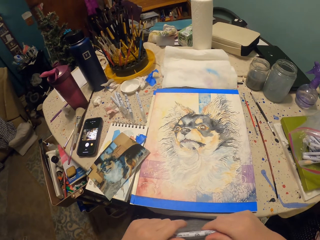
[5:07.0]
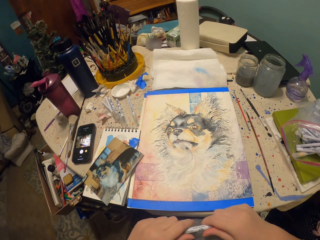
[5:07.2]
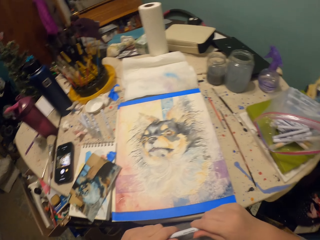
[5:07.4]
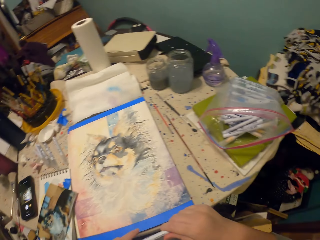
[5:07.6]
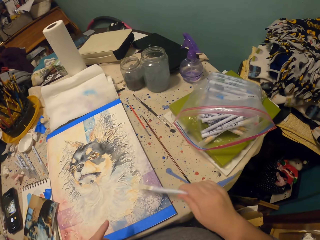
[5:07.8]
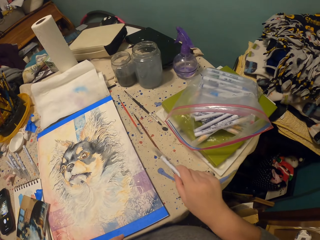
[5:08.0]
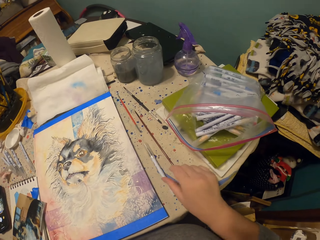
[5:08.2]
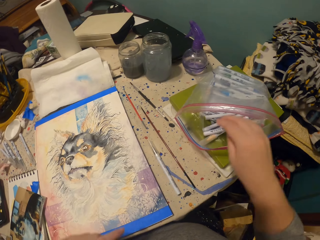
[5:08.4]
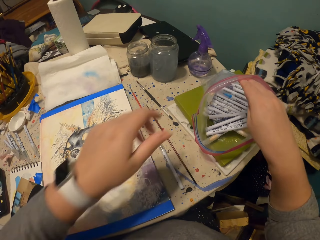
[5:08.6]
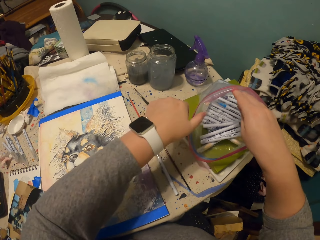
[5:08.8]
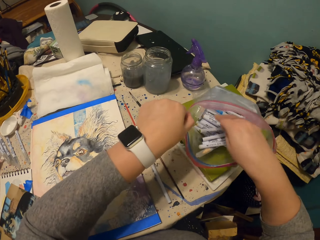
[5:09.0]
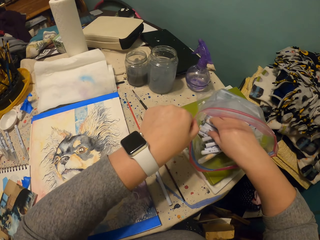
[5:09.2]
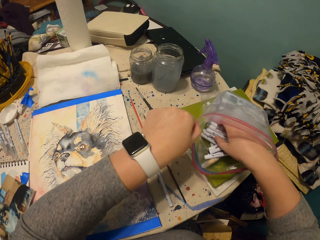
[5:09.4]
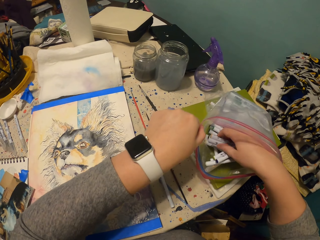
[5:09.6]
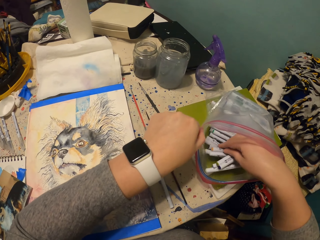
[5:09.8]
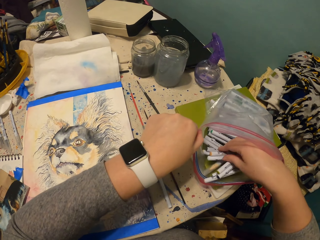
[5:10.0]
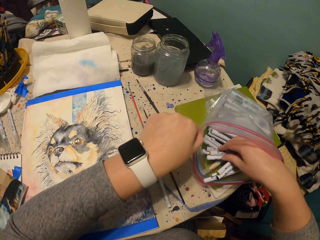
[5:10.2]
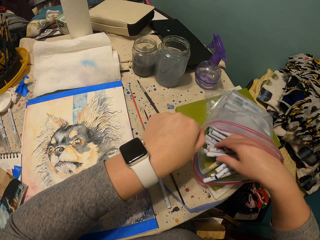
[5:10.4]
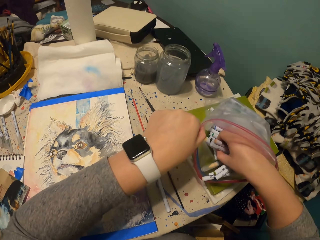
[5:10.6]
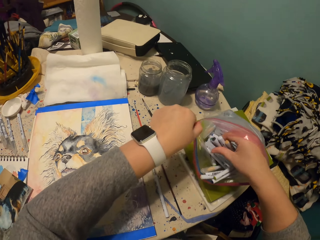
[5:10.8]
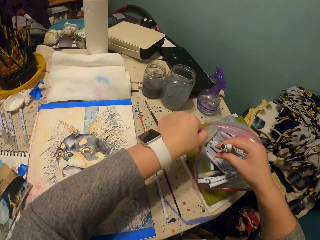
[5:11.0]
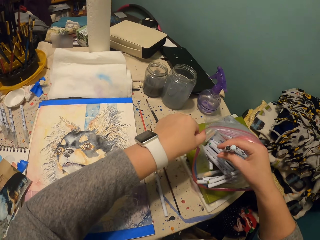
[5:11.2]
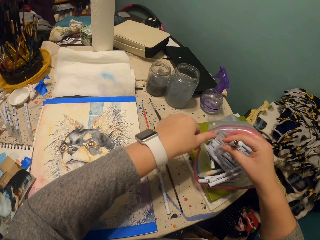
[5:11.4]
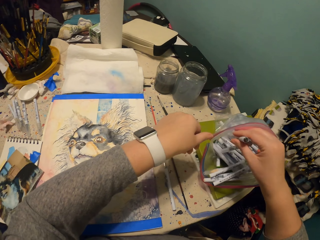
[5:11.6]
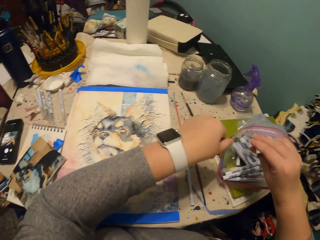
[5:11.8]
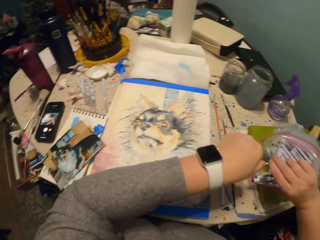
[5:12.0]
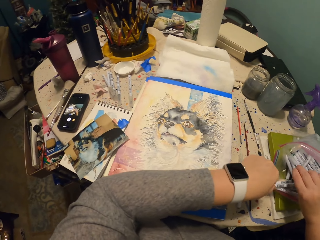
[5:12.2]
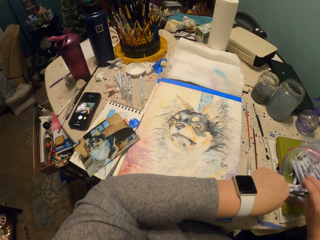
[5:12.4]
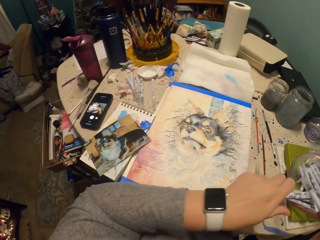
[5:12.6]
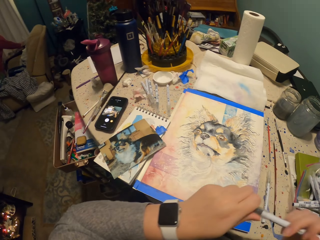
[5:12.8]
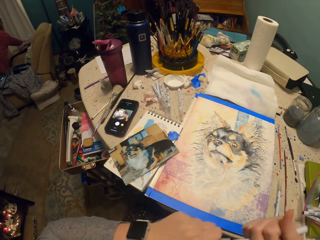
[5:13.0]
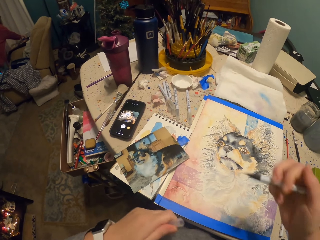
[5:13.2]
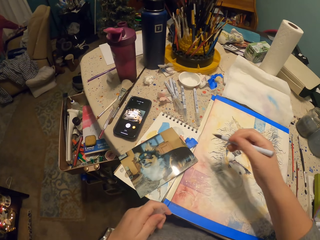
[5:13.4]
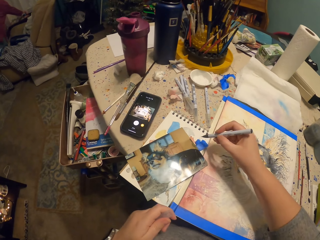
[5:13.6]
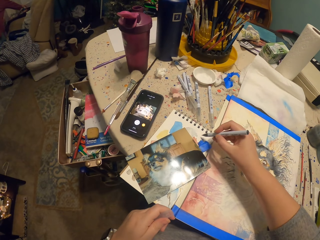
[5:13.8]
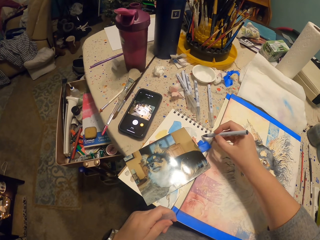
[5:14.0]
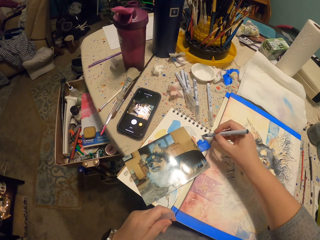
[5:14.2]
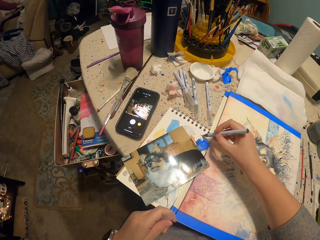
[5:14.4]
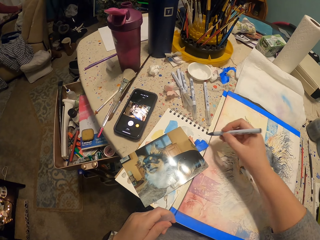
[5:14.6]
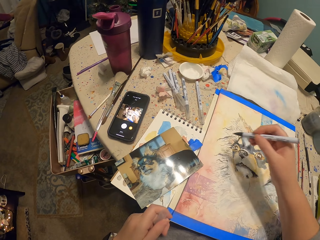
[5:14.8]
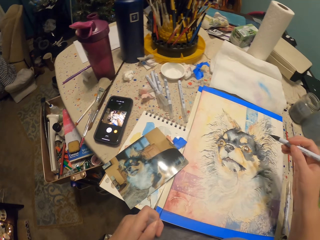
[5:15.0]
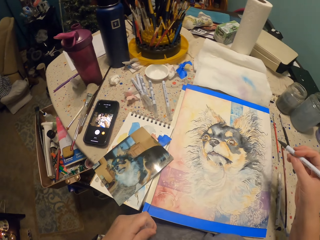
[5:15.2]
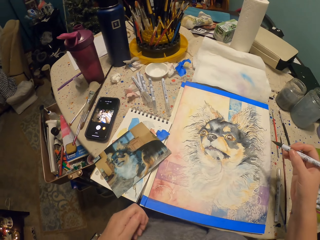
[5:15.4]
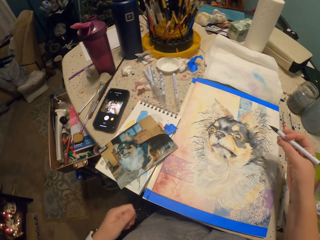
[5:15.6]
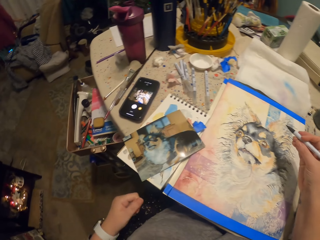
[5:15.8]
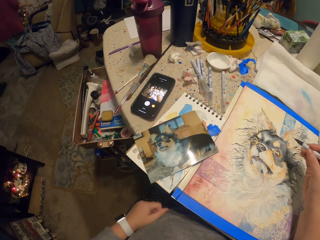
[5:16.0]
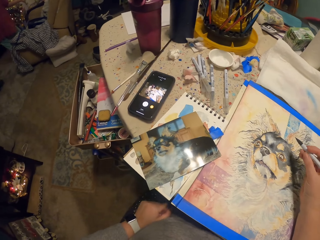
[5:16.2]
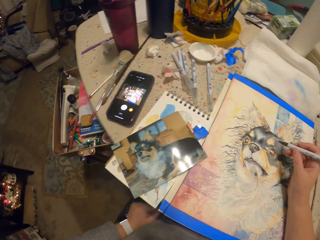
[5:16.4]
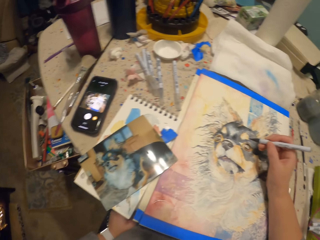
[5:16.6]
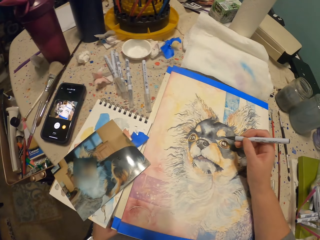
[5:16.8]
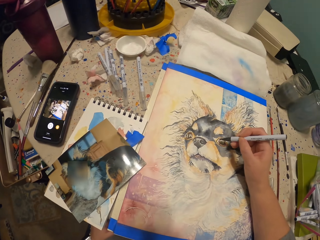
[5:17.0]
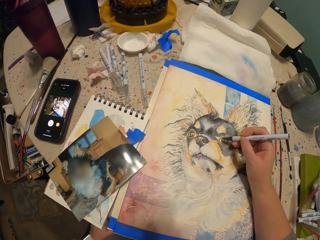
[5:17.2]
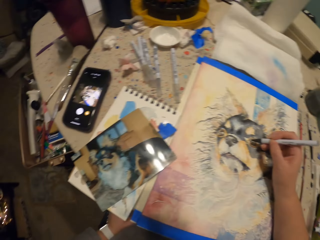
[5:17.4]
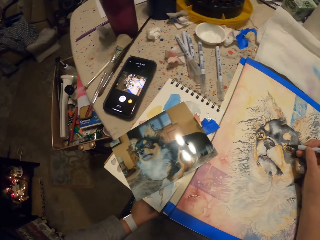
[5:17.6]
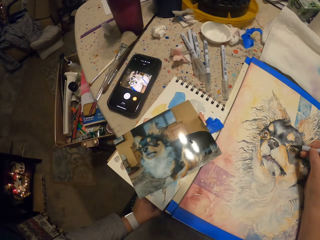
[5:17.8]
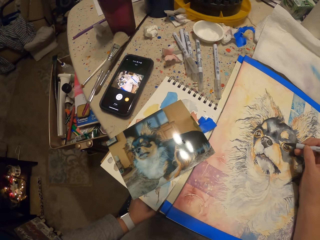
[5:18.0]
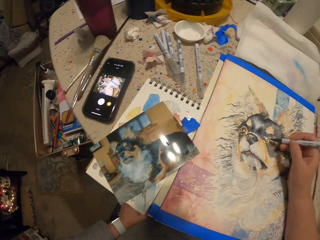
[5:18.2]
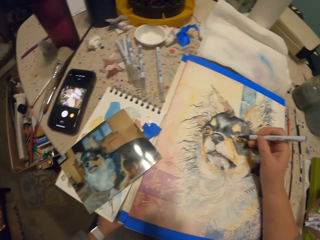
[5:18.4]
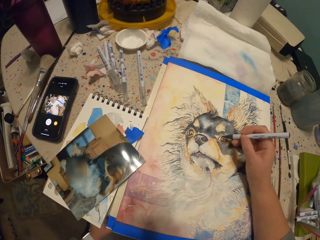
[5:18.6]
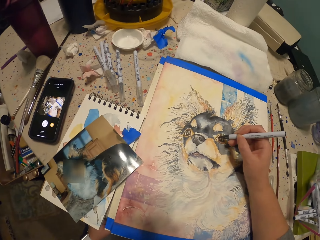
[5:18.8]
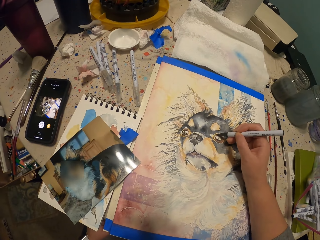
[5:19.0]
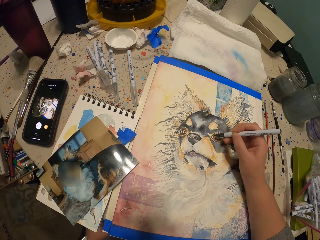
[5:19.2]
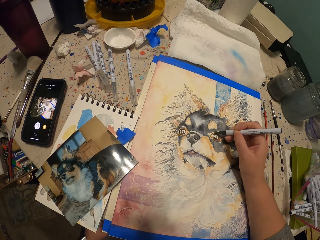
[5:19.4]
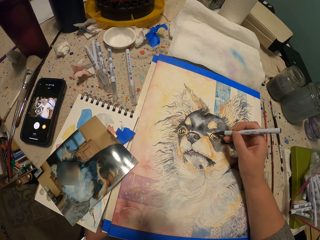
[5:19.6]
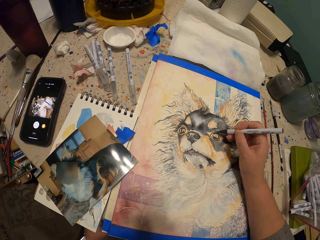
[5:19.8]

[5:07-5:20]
The camera wearer holds the pen with both hands. They put the pen down on the table. They open the bag with the right hand. They pick a pen from the bag. They remove the lid. They write on a book with the pen. They draw on the book pad. They draw on a paper with the pen. They paint with the right hand.

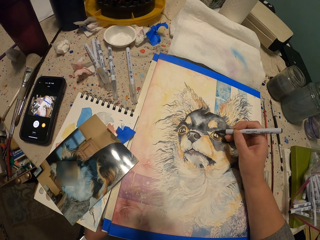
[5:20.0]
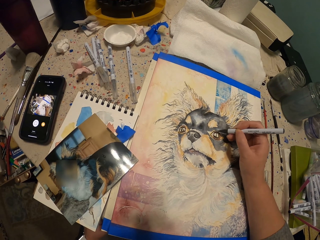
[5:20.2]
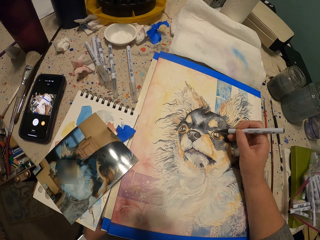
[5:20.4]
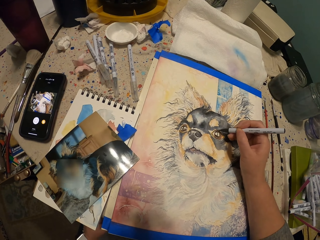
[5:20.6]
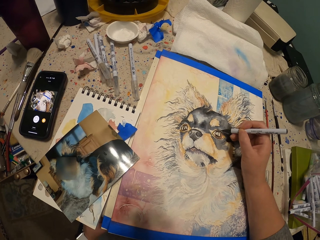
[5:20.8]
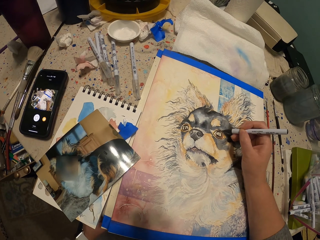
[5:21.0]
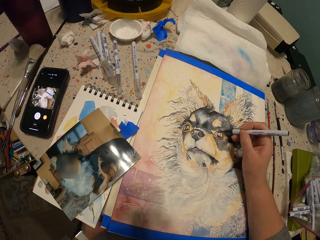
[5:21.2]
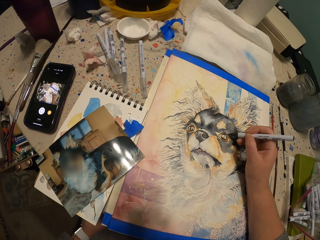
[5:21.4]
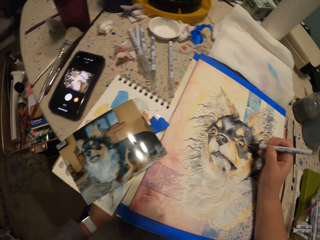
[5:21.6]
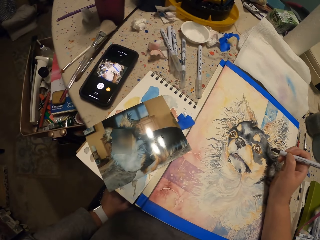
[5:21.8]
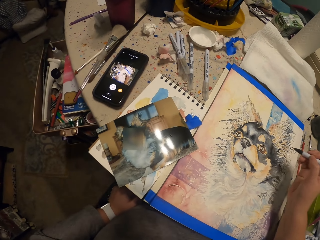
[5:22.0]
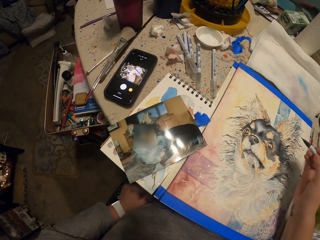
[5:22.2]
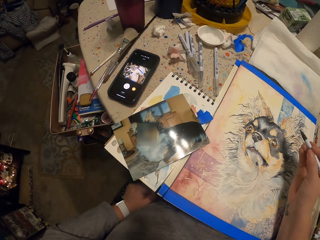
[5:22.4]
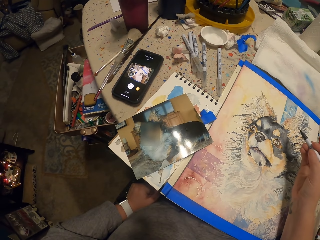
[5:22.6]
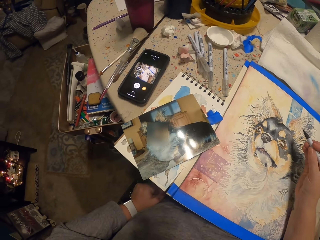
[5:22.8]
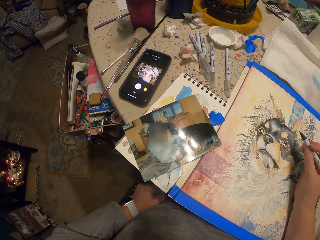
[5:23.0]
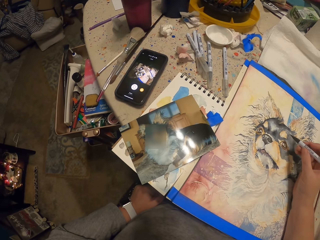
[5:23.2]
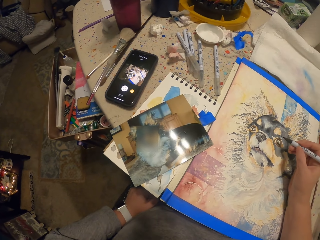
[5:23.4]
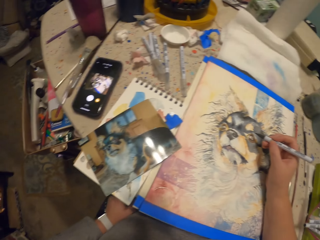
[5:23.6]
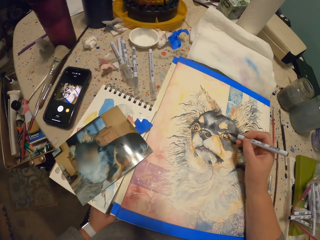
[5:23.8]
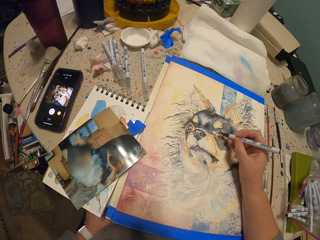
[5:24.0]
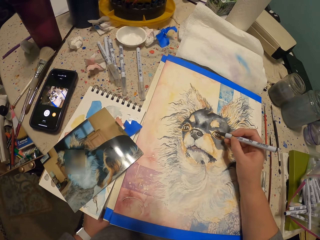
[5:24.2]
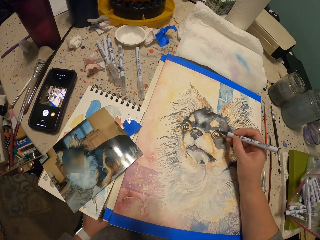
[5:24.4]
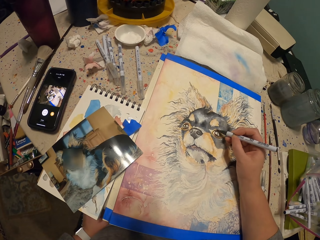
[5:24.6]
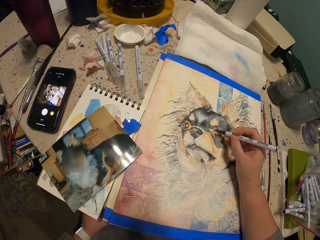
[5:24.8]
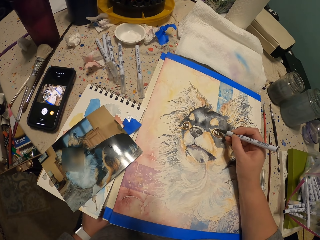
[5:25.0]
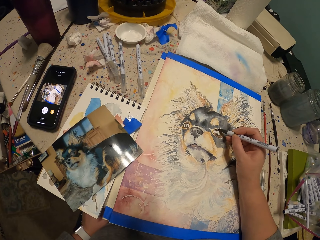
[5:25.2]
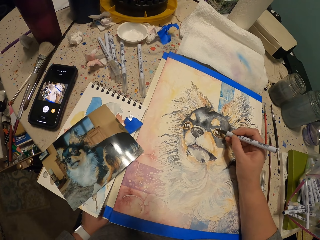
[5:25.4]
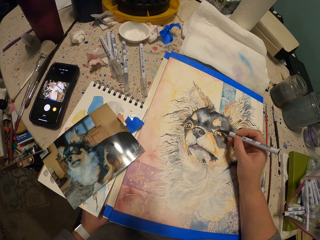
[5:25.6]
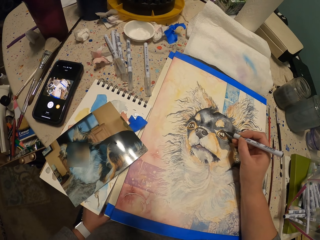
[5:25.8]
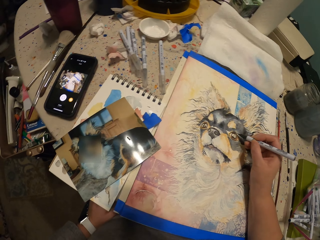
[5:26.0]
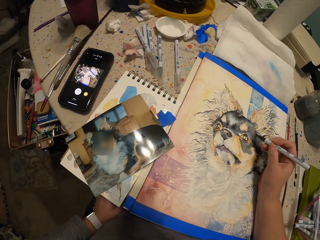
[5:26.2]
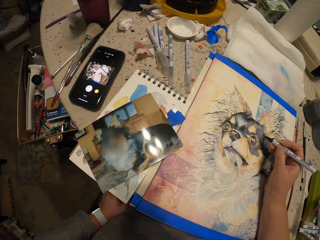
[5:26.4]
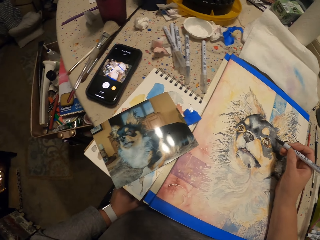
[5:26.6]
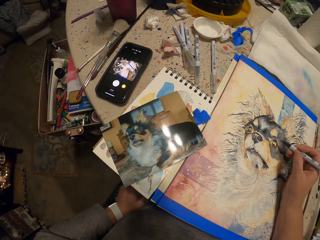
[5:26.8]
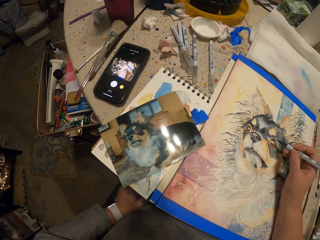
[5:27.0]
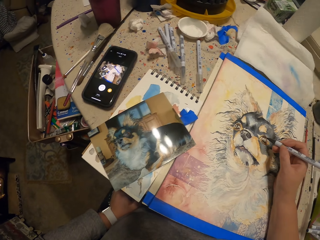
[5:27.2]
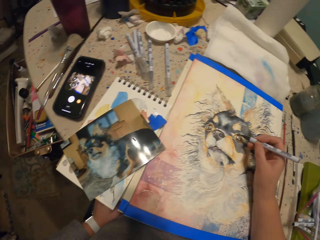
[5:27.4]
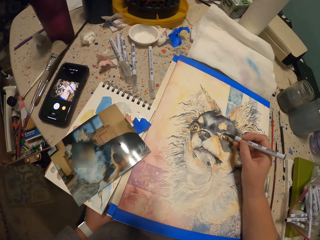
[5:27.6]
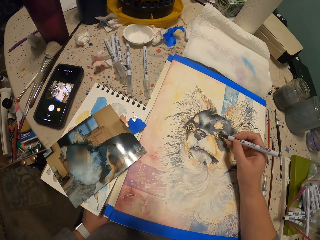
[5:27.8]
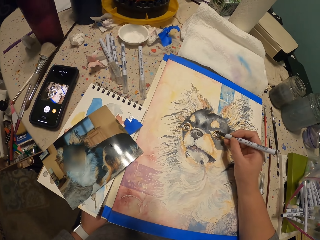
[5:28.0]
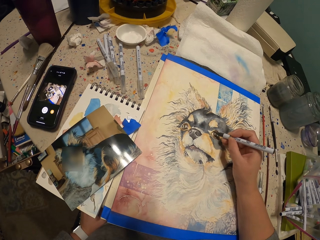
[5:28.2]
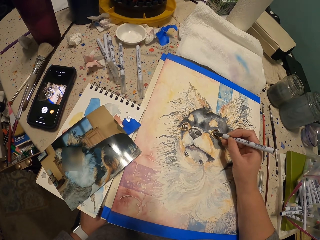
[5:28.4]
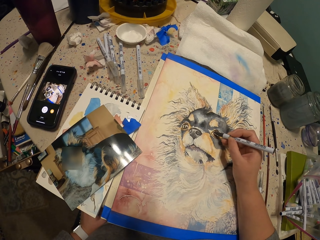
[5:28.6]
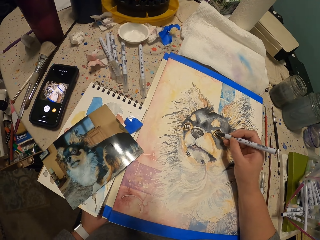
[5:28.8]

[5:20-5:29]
The camera wearer looks at the picture. They paint with the right hand.
